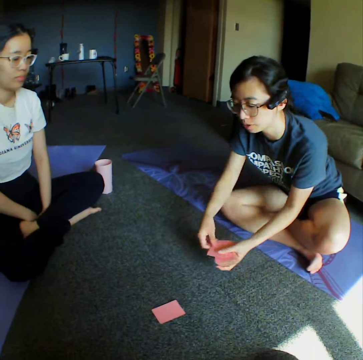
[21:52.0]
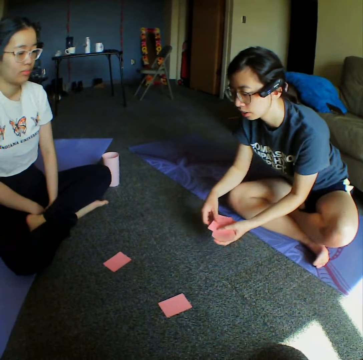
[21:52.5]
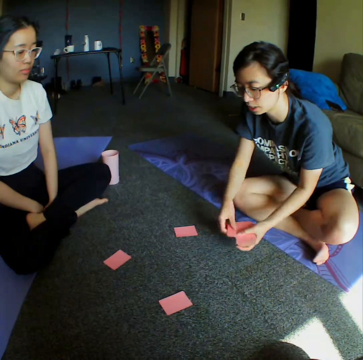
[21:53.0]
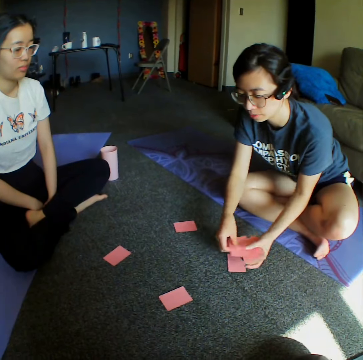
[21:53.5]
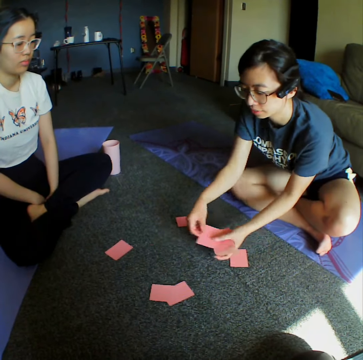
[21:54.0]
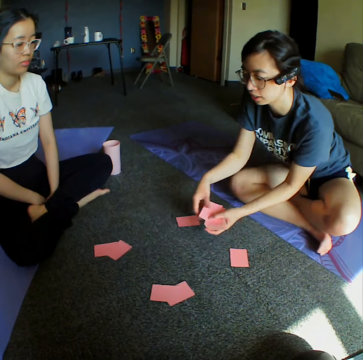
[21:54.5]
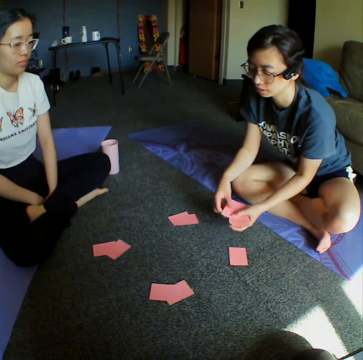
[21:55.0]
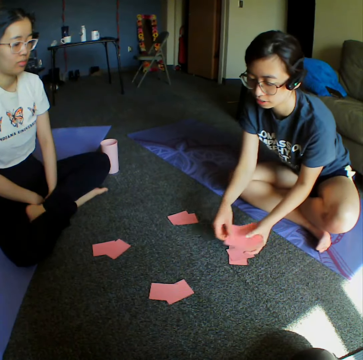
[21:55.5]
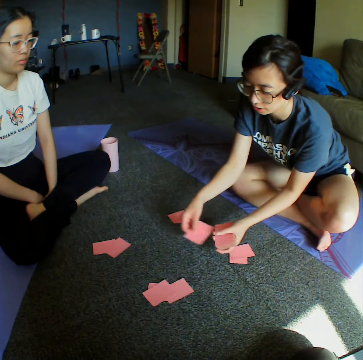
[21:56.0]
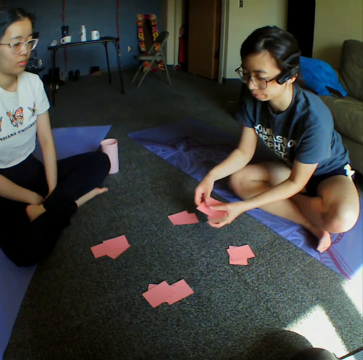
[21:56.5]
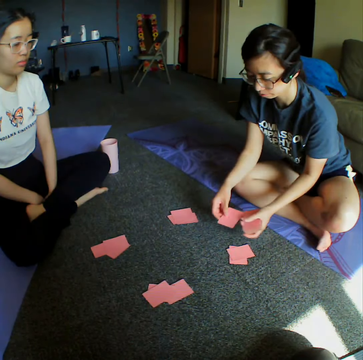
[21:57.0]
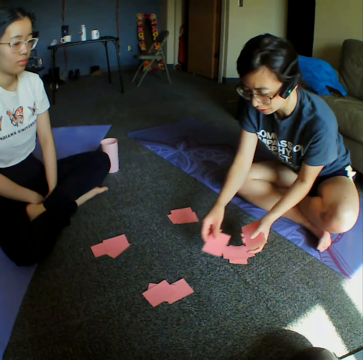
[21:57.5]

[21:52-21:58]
A woman distributes cards to another woman and the camera wearer.

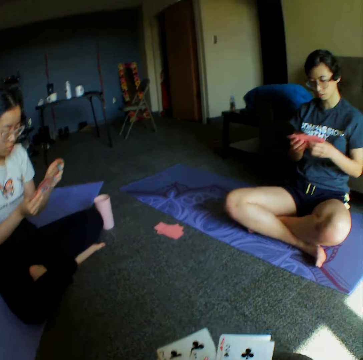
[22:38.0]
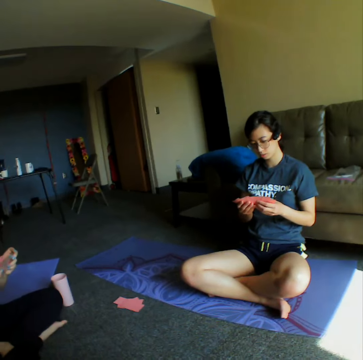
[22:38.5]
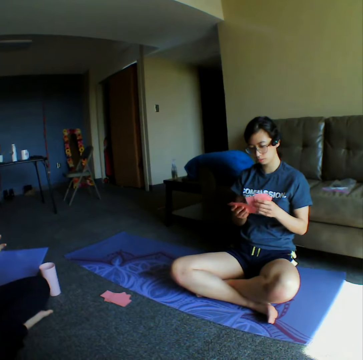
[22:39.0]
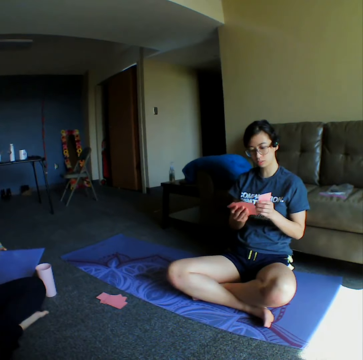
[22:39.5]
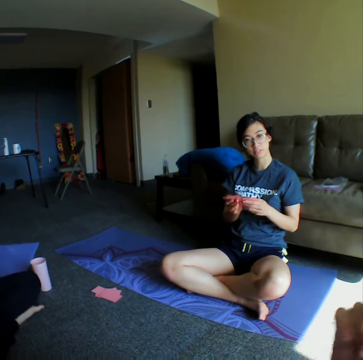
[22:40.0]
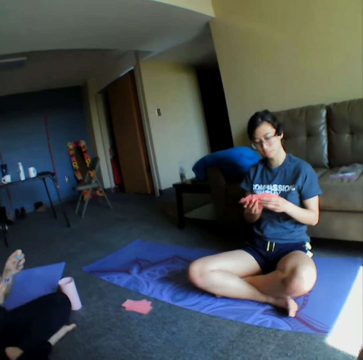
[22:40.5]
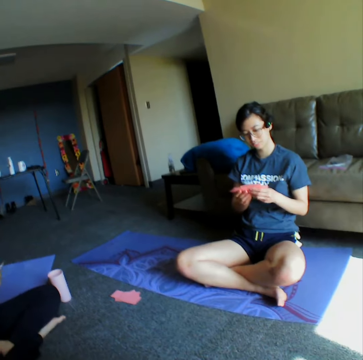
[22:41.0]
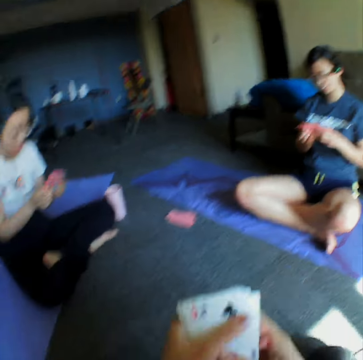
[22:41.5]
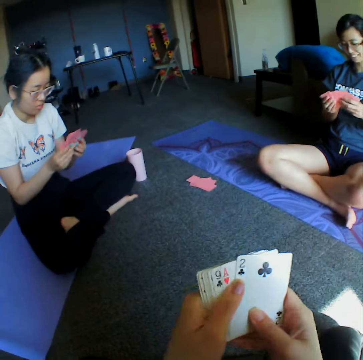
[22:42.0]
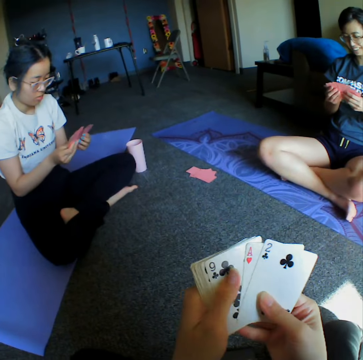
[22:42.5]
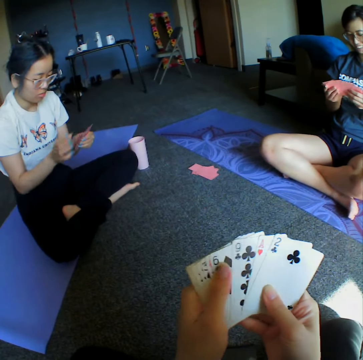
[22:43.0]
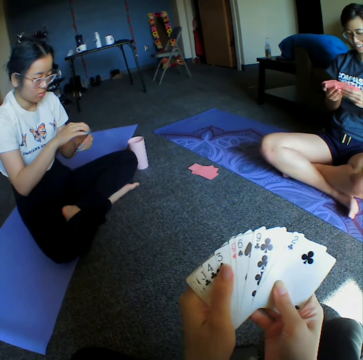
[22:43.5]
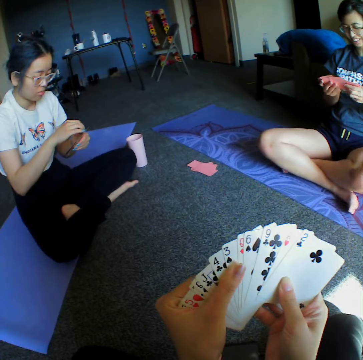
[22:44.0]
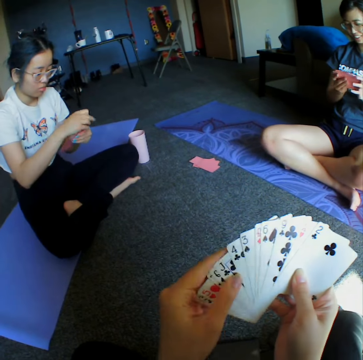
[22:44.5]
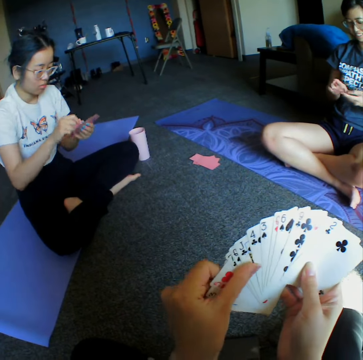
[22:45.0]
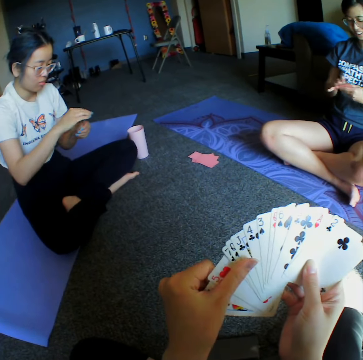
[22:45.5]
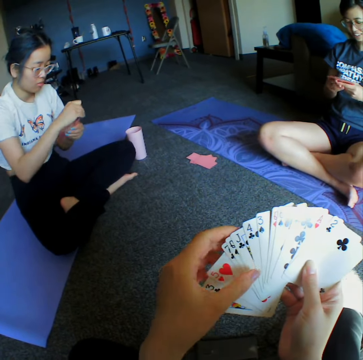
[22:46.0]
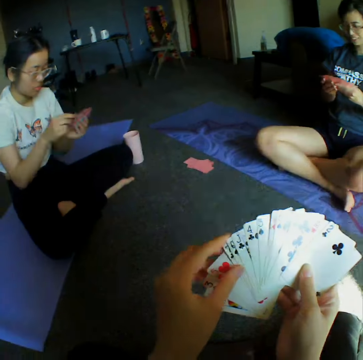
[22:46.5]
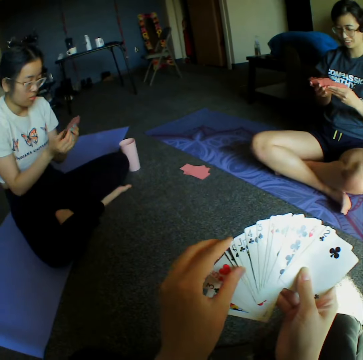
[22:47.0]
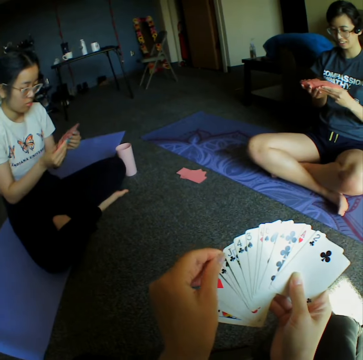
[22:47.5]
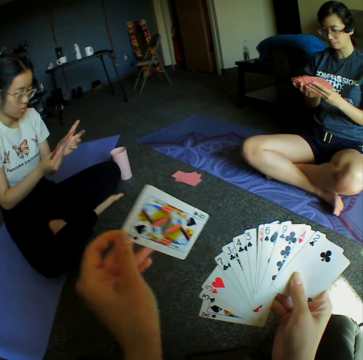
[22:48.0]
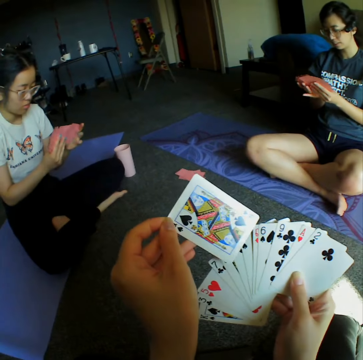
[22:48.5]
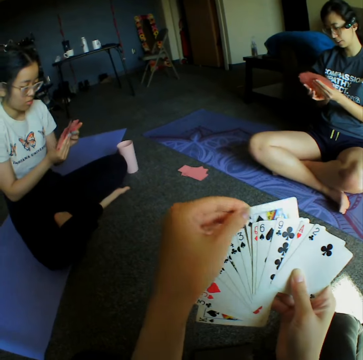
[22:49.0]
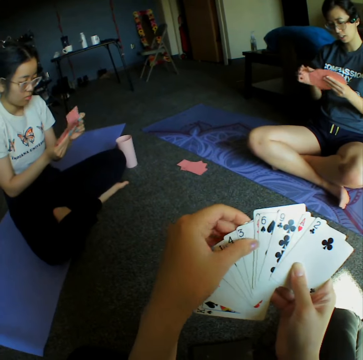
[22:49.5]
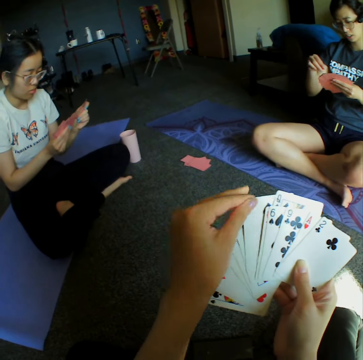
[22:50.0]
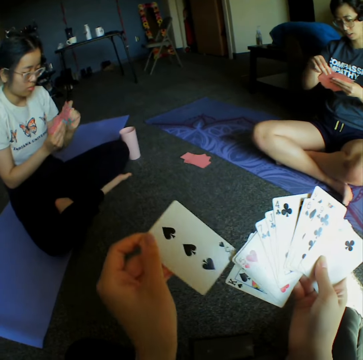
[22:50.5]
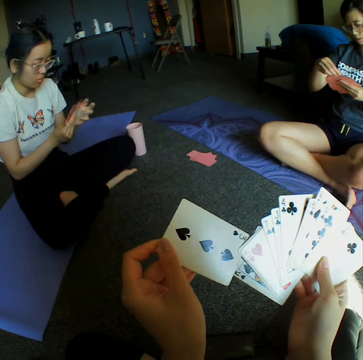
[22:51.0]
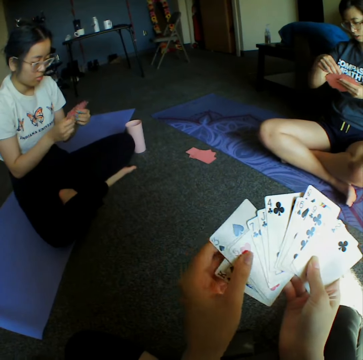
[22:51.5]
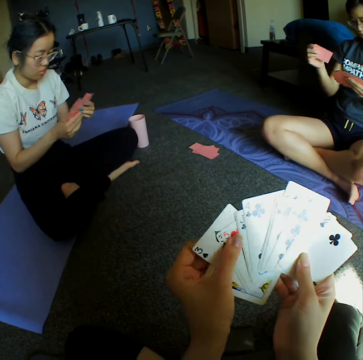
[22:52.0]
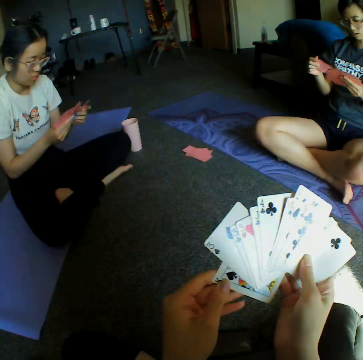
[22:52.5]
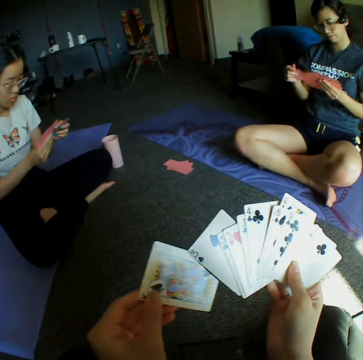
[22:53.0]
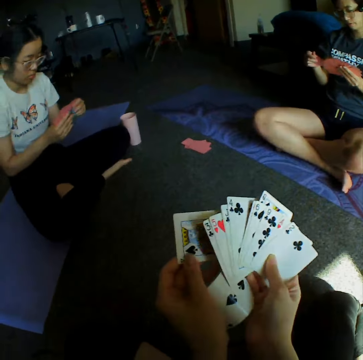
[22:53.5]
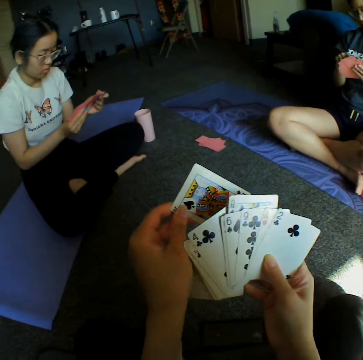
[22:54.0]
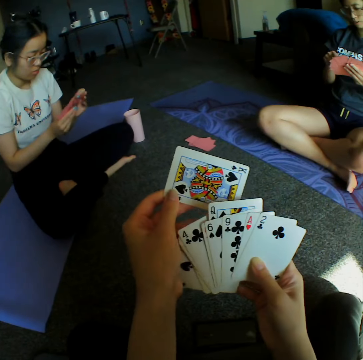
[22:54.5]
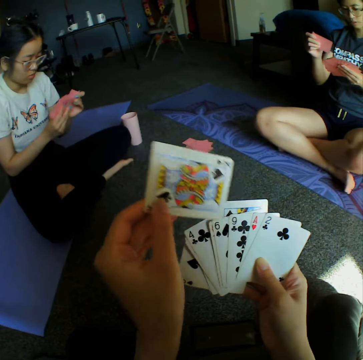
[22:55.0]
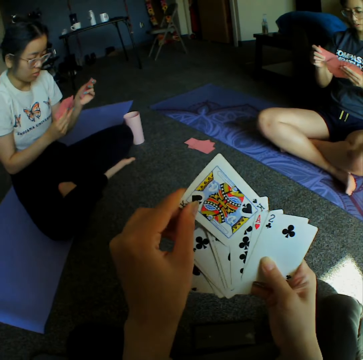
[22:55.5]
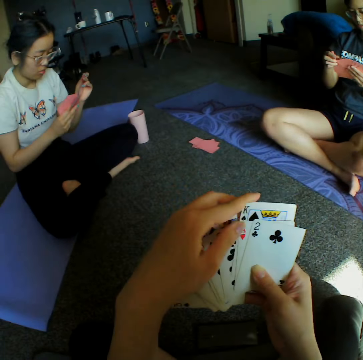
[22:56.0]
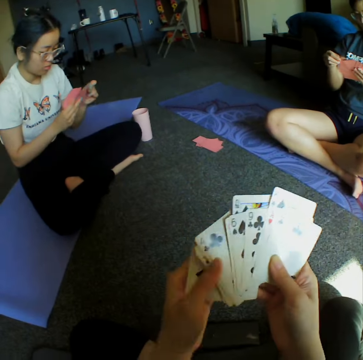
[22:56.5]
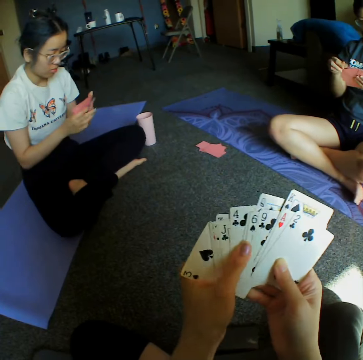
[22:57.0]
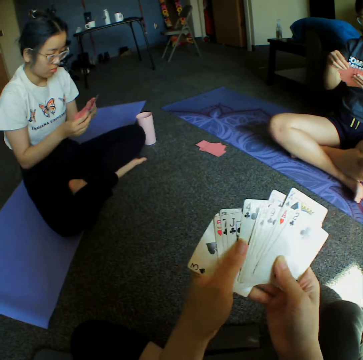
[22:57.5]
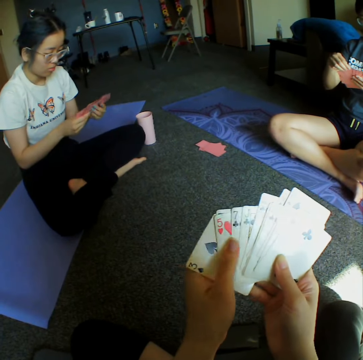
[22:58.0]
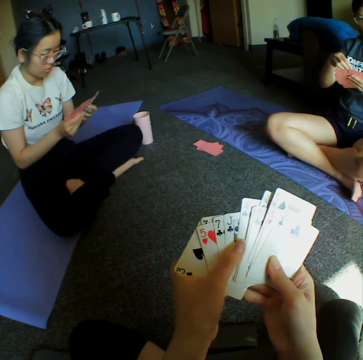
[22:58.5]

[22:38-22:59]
A woman shuffles cards. She converses with the camera wearer. The camera wearer shuffles cards. Another woman shuffles cards. The camera wearer shuffles the cards. The first woman shuffles the cards. She shuffles the cards again.

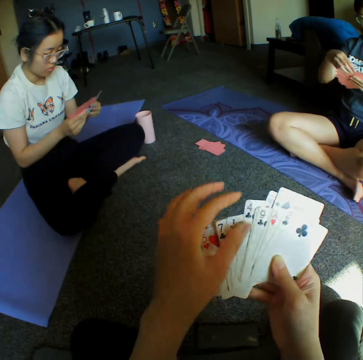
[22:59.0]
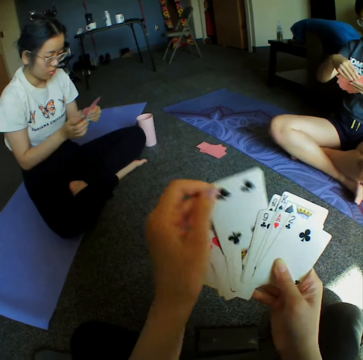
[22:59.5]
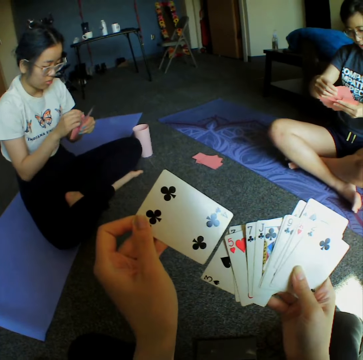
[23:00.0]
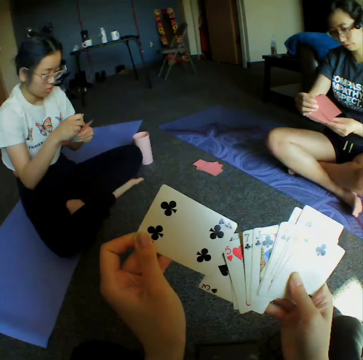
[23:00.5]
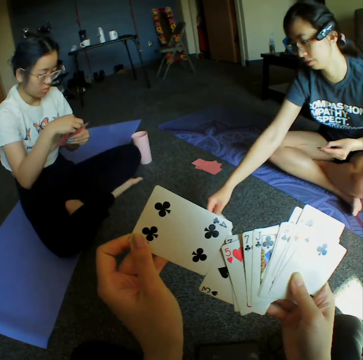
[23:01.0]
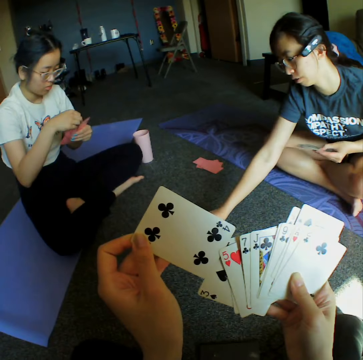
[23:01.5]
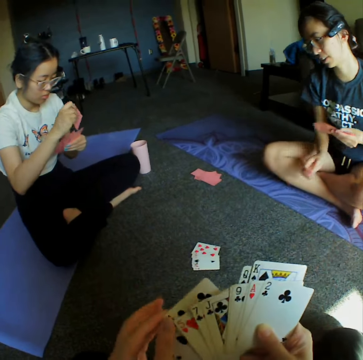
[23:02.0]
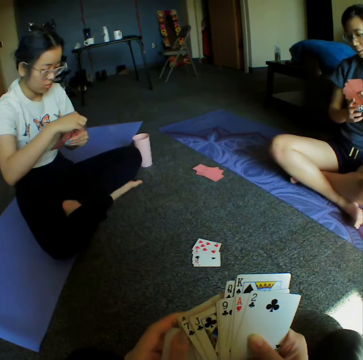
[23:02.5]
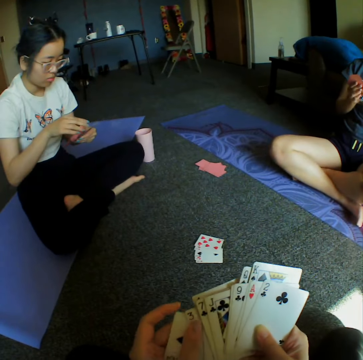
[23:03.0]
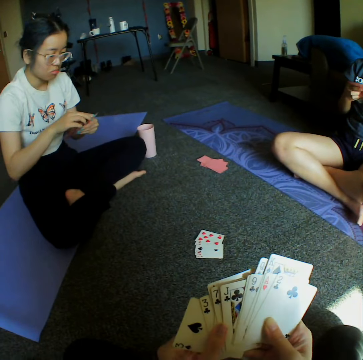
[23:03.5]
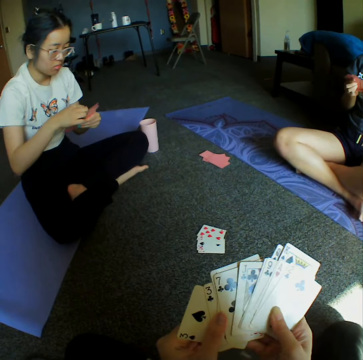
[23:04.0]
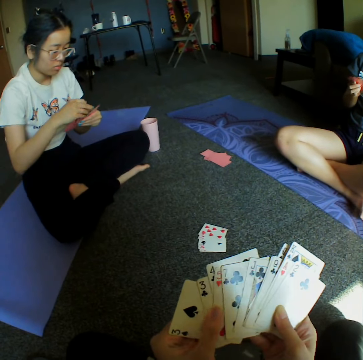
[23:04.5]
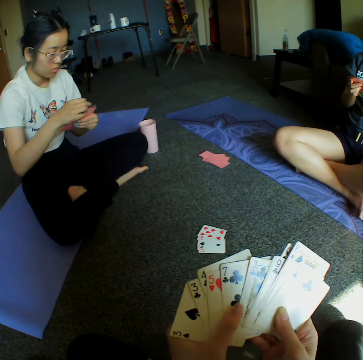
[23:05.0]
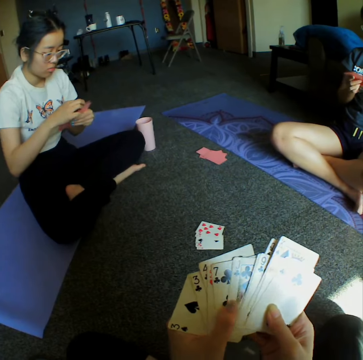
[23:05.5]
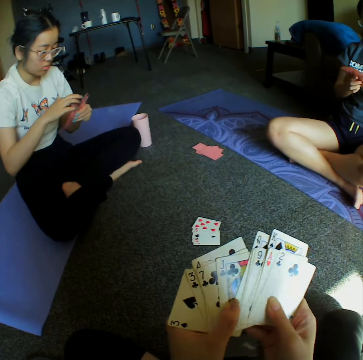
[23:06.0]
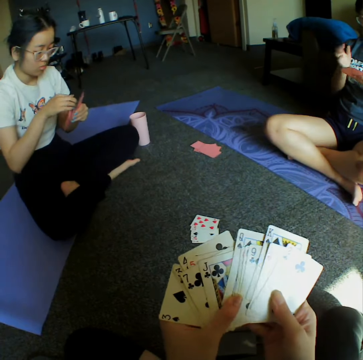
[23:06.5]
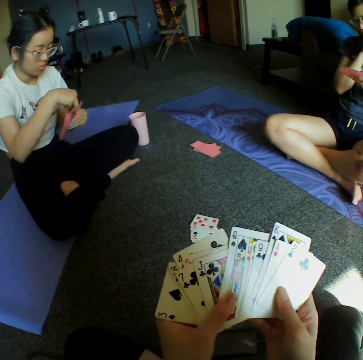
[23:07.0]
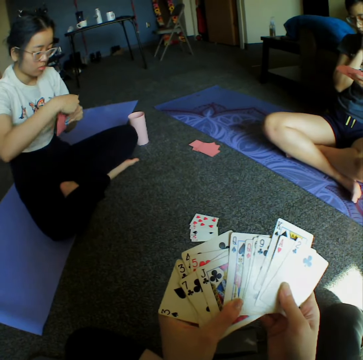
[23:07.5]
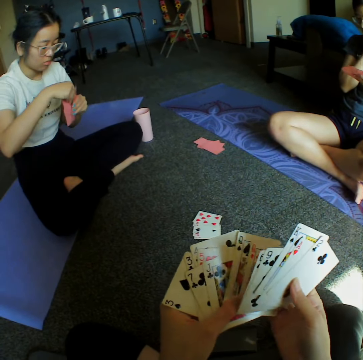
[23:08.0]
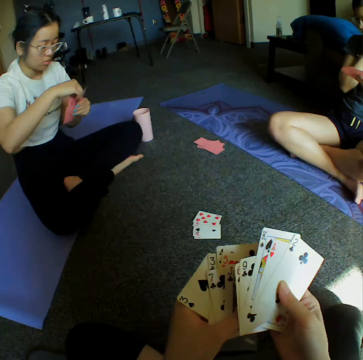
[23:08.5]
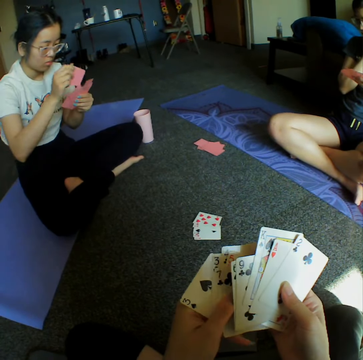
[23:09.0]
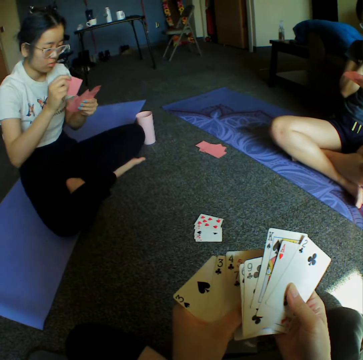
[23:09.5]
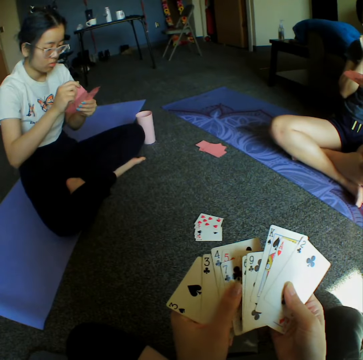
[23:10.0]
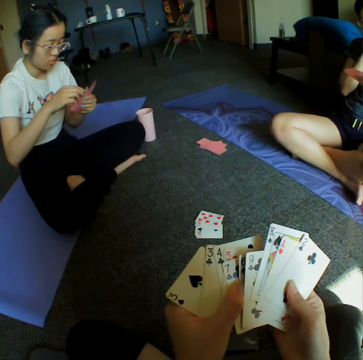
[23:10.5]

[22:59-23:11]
A woman places a card on the floor. She throws the cards on the floor. The camera wearer counts the cards on the hand. They shuffle the cards.
